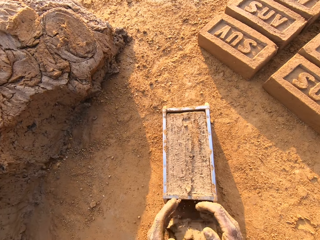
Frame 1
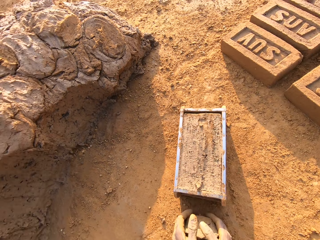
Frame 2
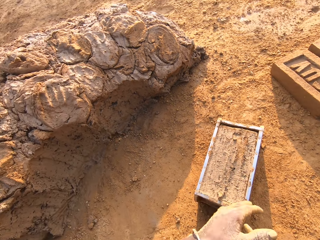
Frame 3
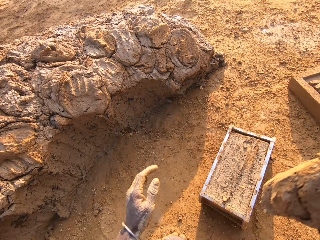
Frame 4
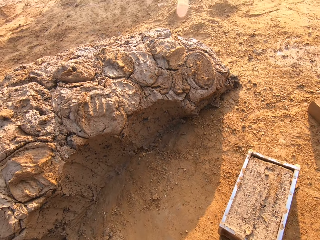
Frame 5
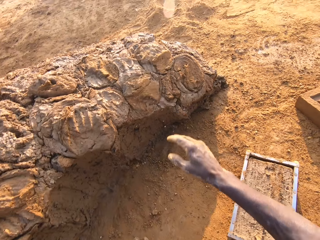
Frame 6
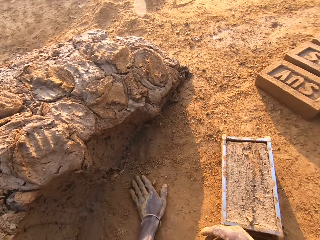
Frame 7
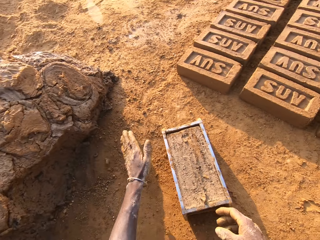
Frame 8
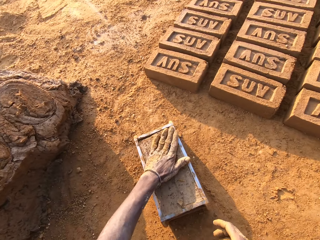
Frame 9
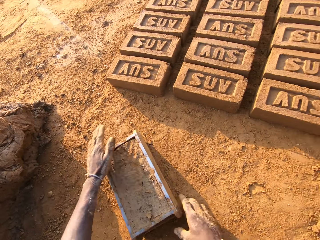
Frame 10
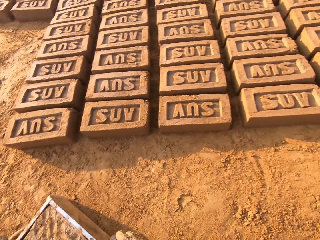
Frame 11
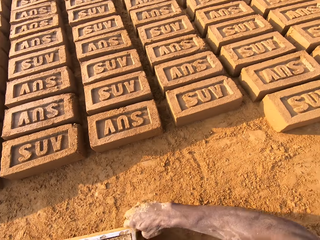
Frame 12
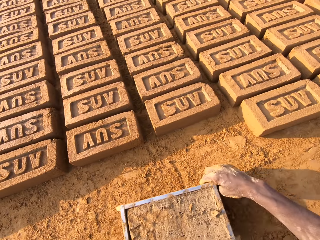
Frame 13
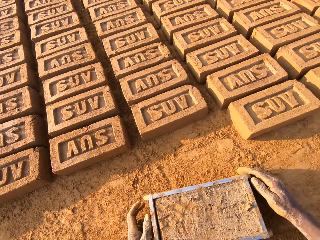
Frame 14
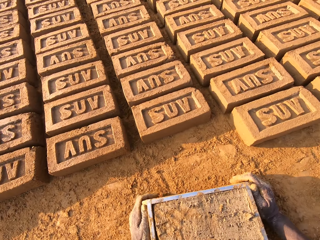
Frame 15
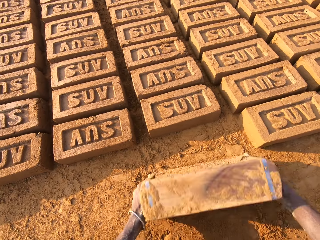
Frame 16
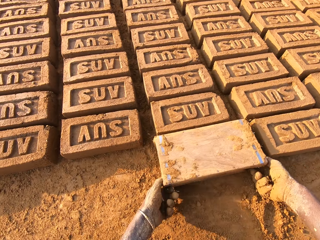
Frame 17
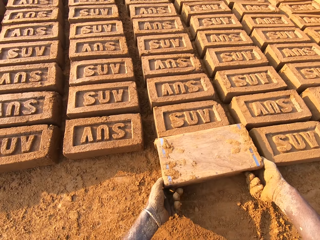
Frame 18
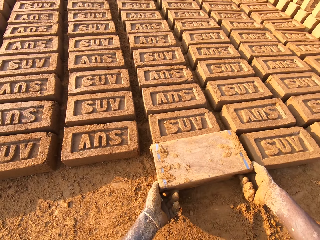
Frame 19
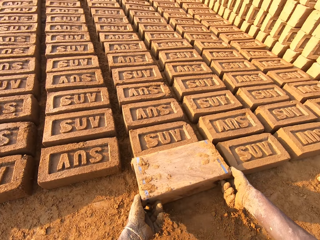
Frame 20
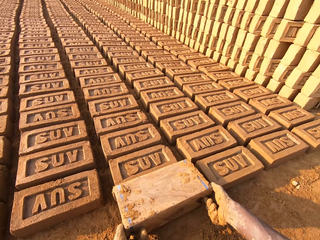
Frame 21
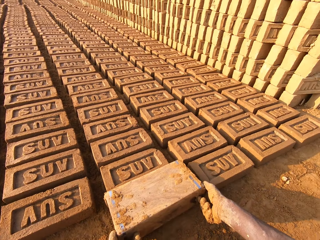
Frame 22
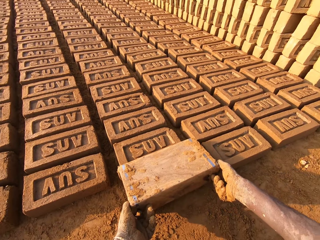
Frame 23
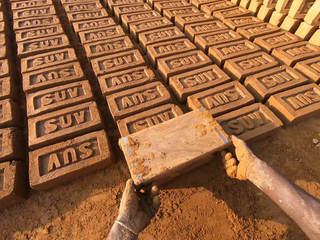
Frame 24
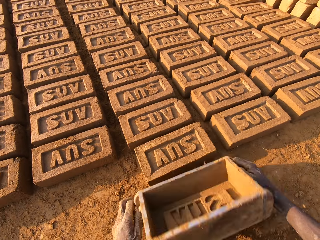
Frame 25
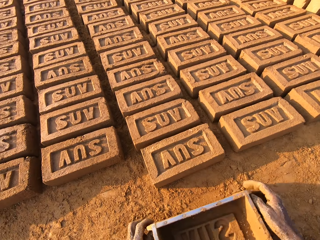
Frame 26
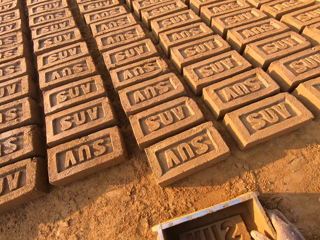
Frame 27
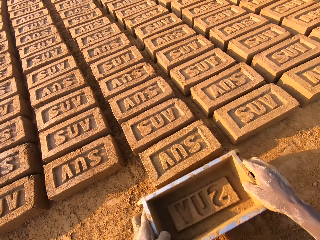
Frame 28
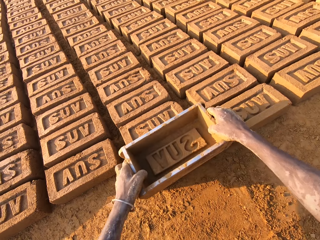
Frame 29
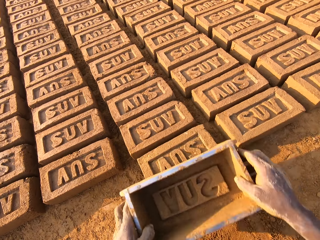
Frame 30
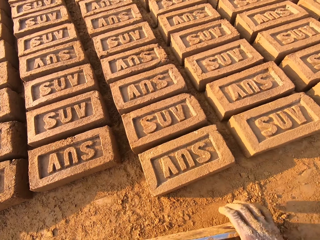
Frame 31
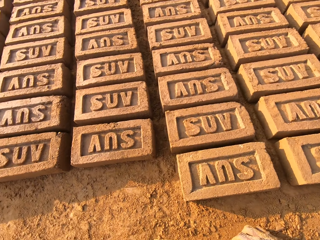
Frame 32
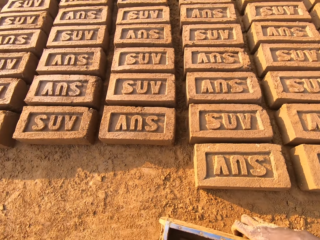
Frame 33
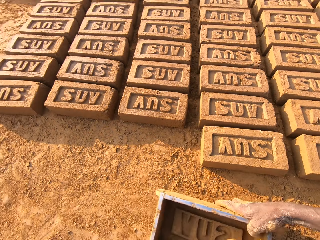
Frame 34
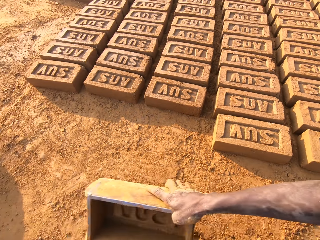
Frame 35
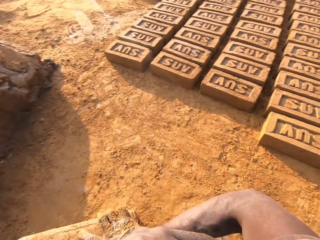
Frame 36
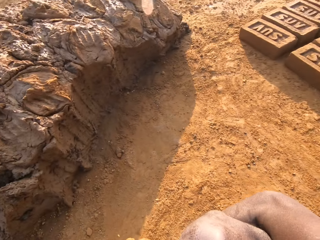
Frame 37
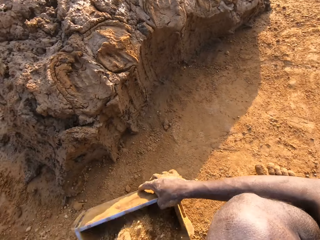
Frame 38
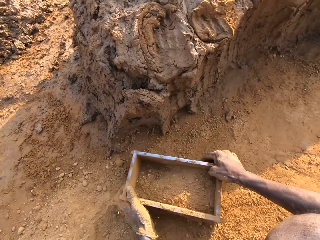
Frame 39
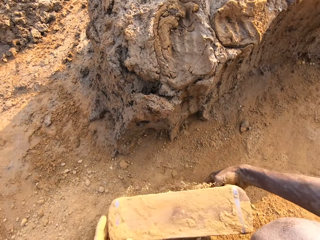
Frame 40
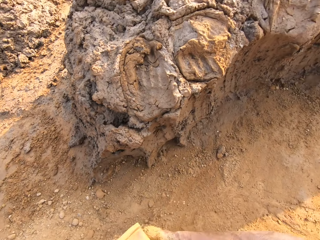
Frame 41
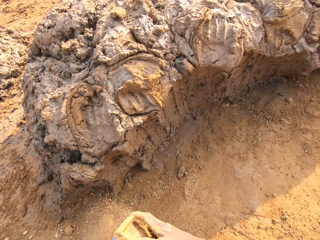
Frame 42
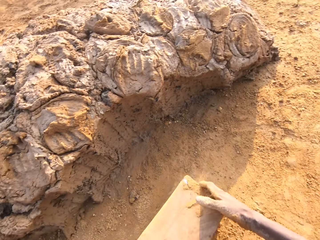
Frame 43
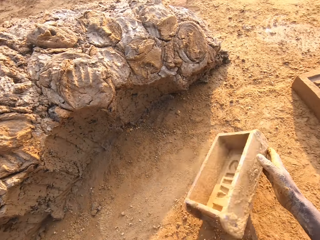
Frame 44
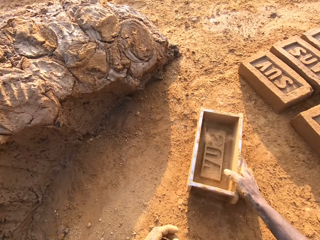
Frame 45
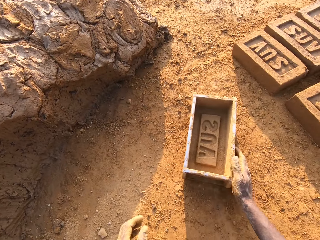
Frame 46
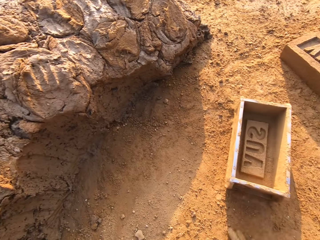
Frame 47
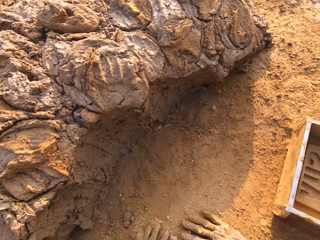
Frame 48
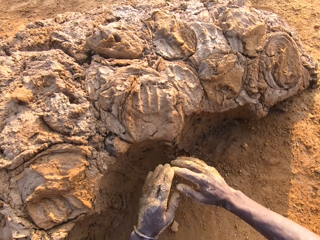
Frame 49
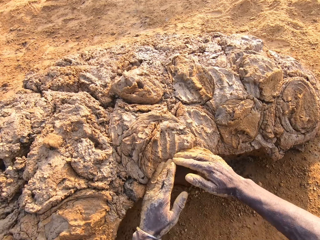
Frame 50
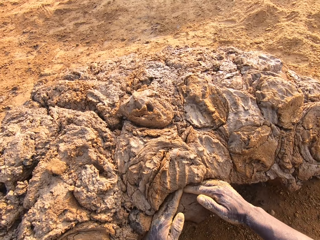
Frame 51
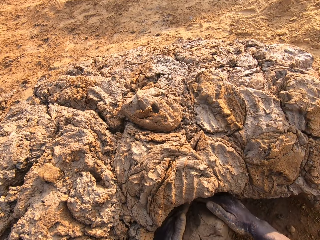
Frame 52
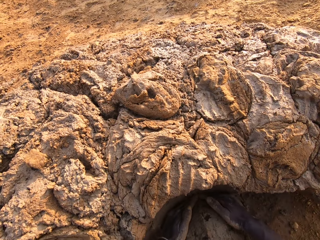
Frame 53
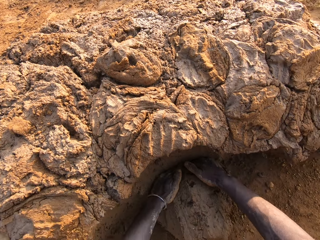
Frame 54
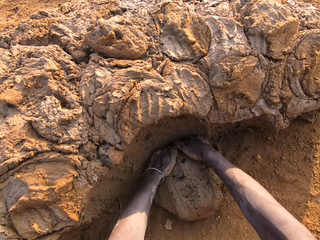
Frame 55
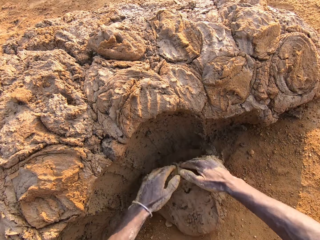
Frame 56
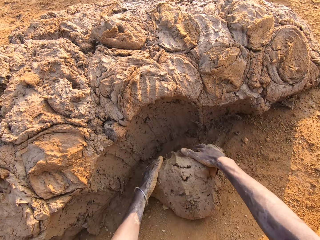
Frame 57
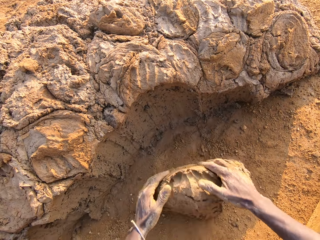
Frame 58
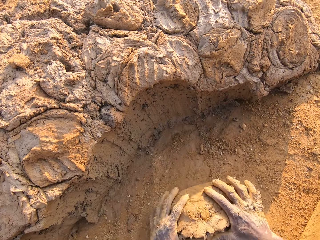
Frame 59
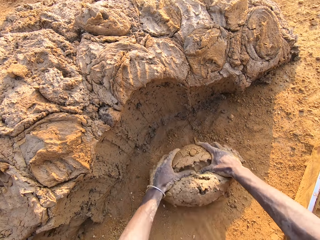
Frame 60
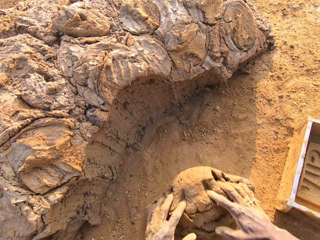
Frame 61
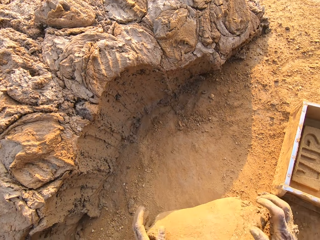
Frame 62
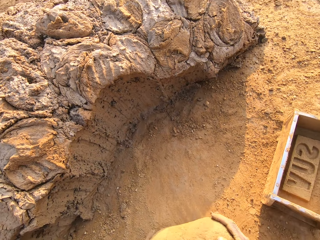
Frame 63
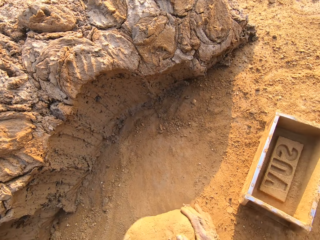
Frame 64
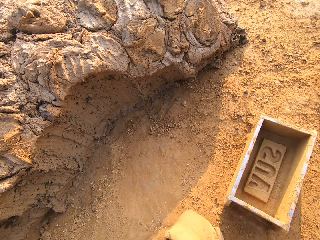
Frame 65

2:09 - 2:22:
The camera wearer cuts off the extra mud. They throw the extra mud. They pick up the box. They pour the shaped mud off the box. They scoop some sand with the box. They put the box down. They scoop some mud. They roll the mud on the ground.

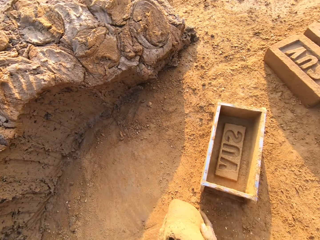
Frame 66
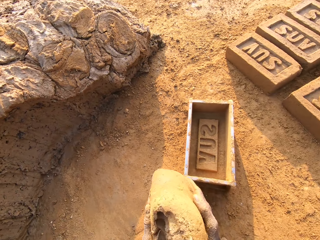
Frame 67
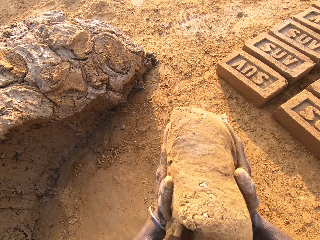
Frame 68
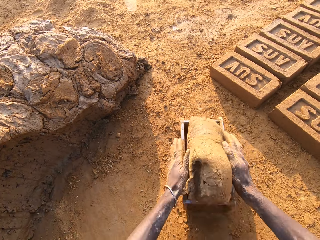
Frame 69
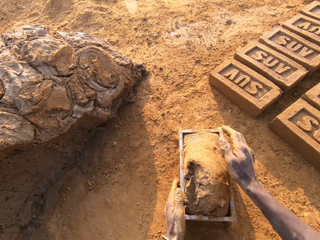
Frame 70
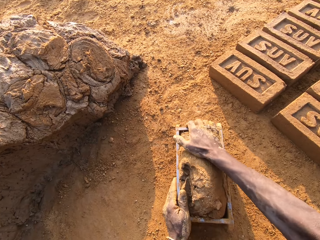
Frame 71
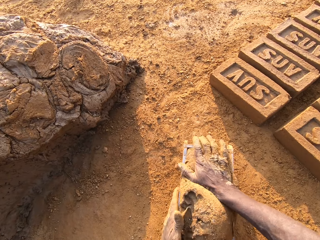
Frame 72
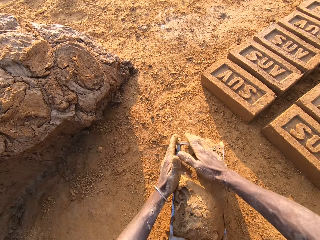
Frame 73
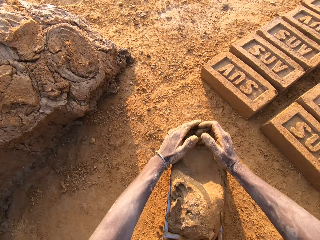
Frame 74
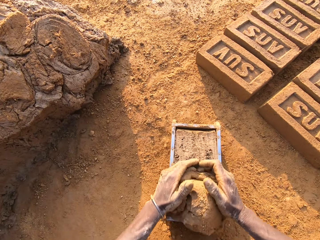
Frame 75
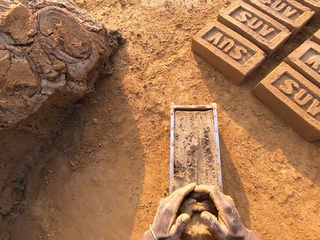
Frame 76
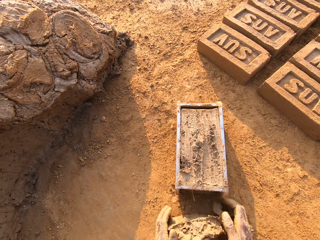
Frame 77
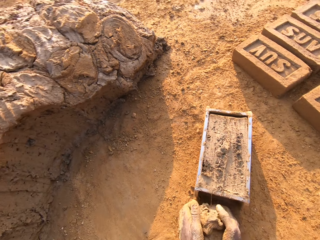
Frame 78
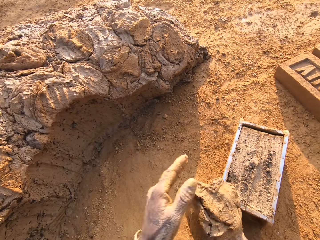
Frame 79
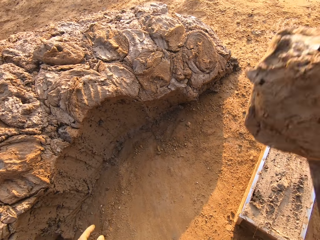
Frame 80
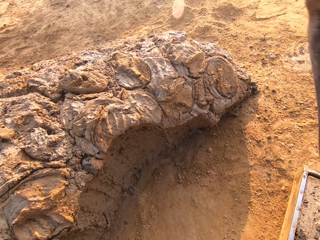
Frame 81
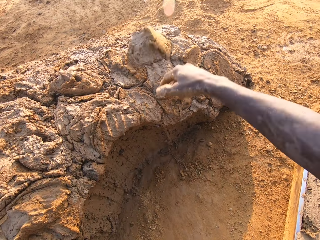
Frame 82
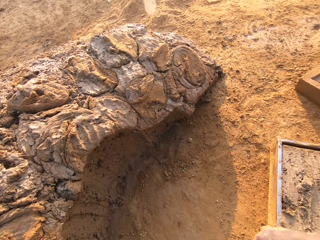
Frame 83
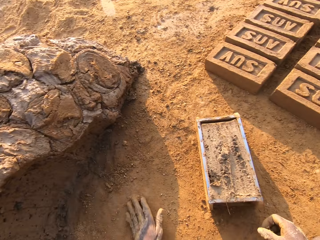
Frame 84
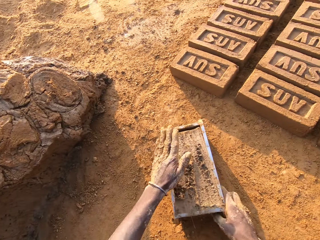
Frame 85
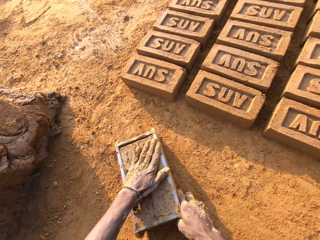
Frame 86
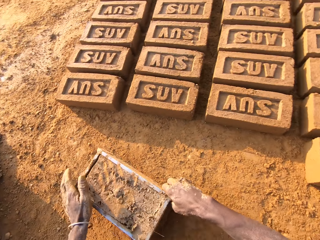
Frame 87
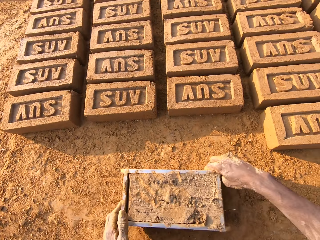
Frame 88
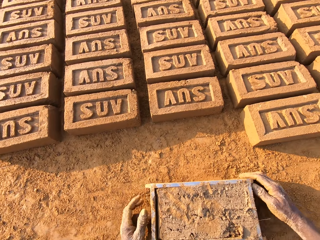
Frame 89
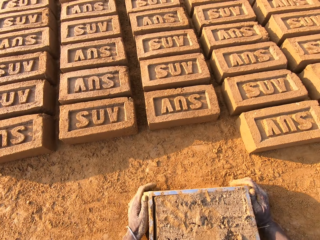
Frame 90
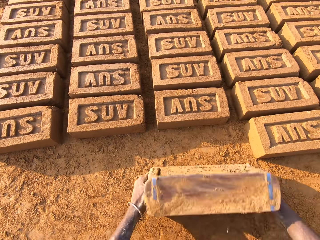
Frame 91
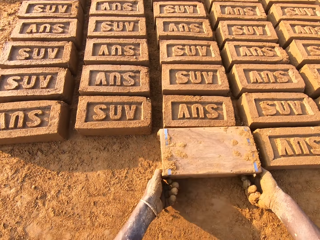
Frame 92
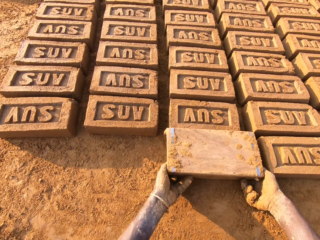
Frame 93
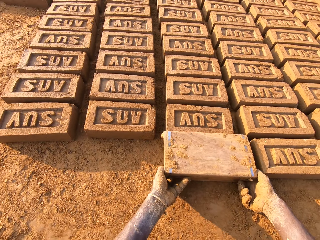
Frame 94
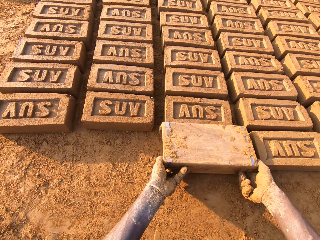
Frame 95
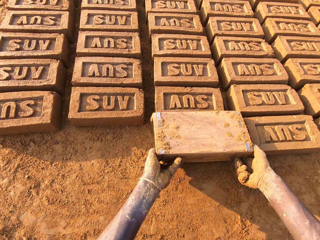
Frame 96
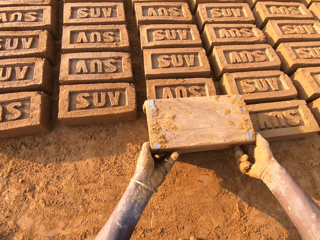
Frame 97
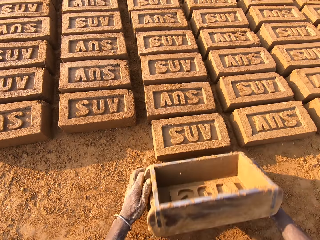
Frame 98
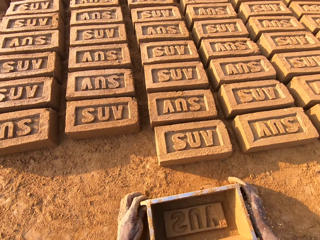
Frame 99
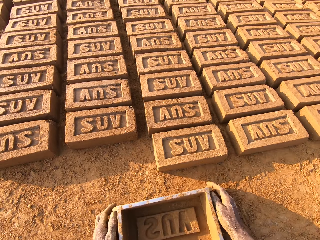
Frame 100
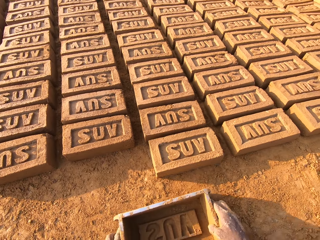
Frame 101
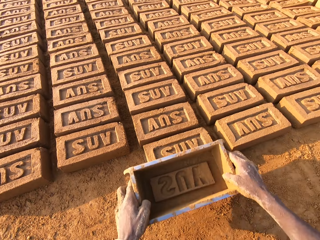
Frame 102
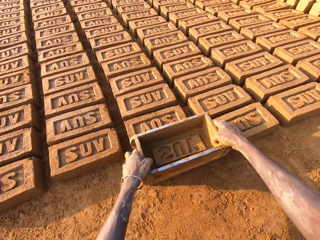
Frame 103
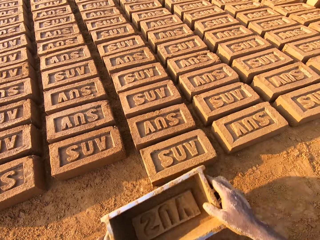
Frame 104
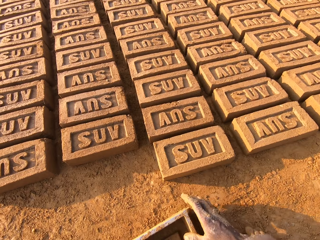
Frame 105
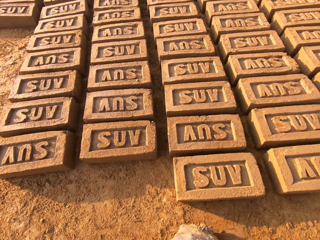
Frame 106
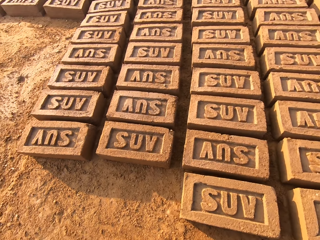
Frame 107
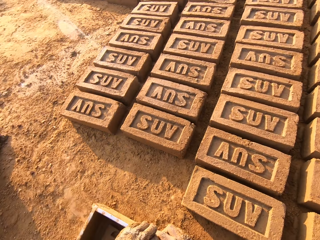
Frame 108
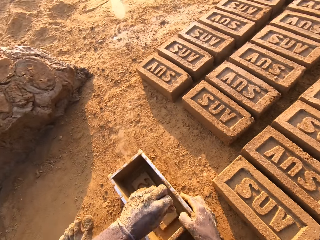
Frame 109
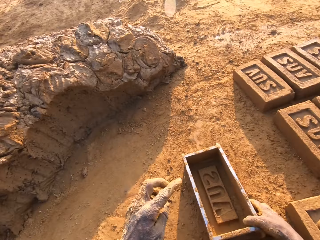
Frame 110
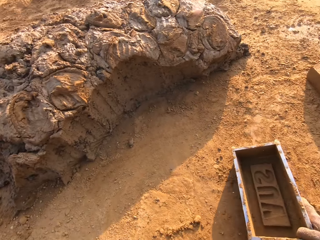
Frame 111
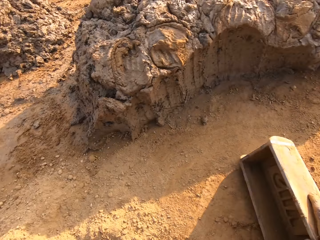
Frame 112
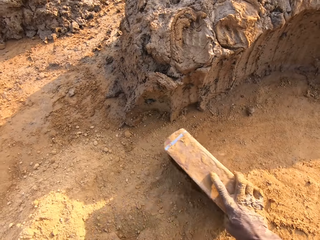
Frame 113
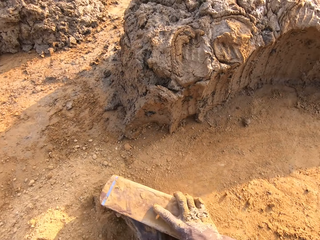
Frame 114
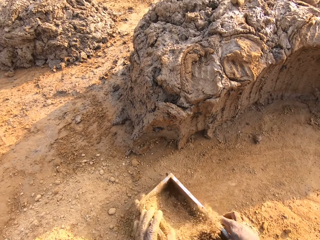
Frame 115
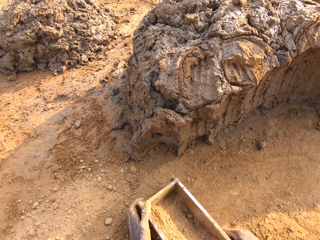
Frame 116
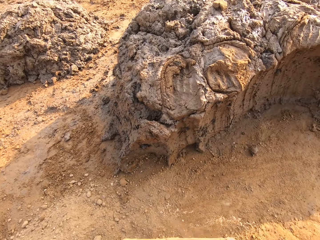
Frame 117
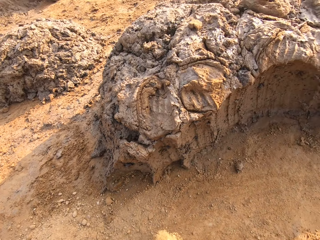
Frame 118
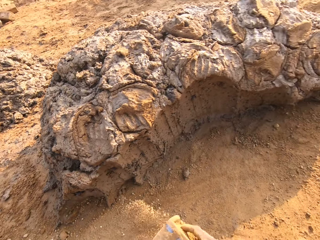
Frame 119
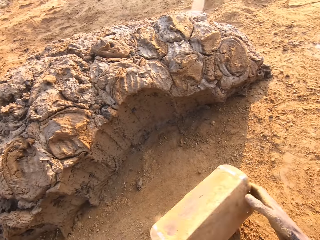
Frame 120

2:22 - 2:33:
The camera wearer puts the mud in the box. They cut off the extra mud. They throw the extra mud. They pick up the box. They pour the shaped mud off the box. They scoop some sand with the box.
